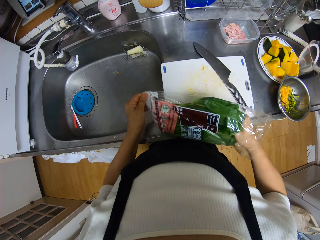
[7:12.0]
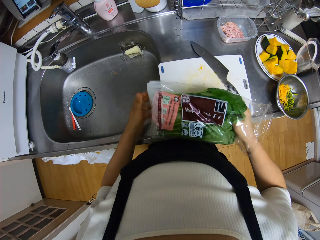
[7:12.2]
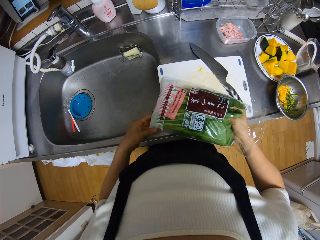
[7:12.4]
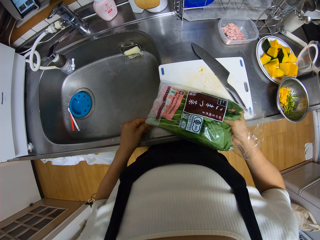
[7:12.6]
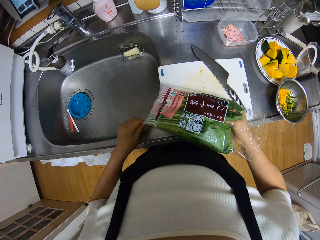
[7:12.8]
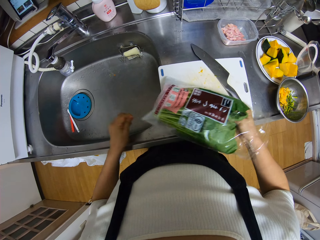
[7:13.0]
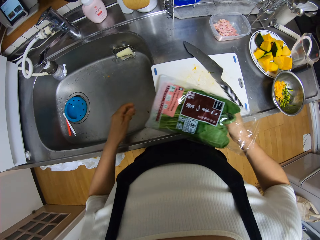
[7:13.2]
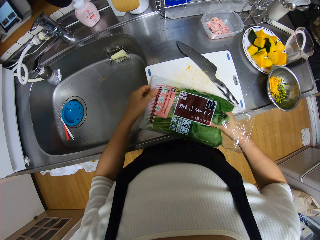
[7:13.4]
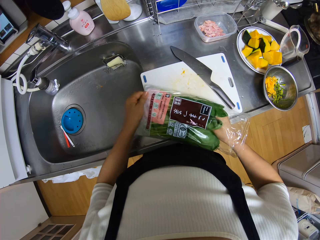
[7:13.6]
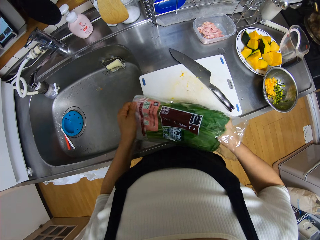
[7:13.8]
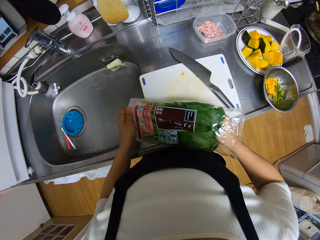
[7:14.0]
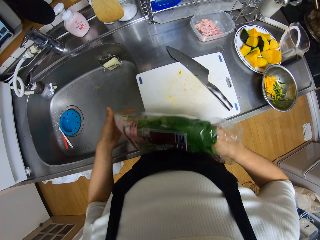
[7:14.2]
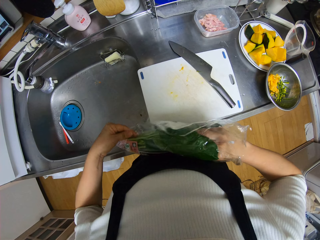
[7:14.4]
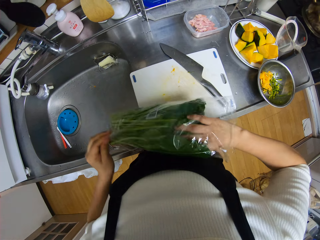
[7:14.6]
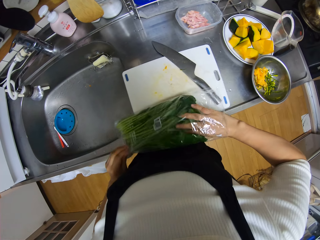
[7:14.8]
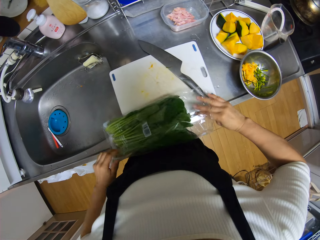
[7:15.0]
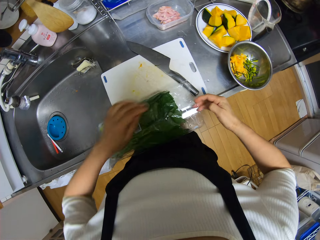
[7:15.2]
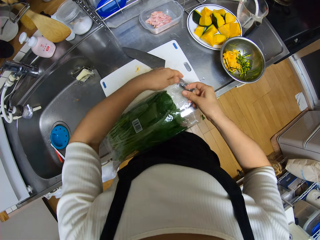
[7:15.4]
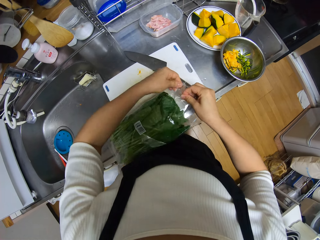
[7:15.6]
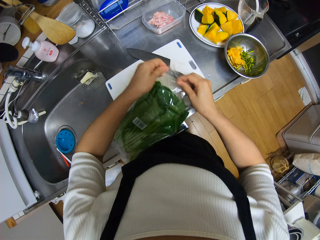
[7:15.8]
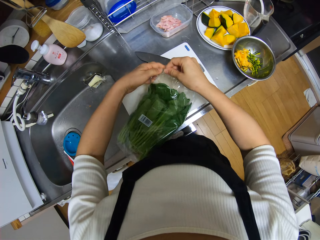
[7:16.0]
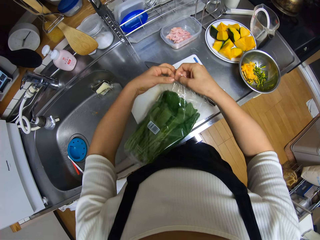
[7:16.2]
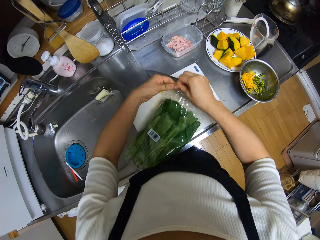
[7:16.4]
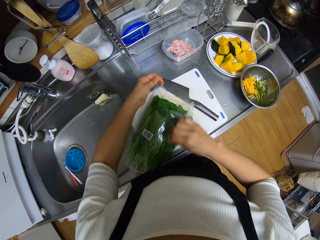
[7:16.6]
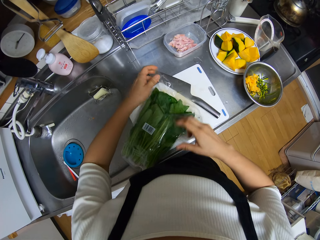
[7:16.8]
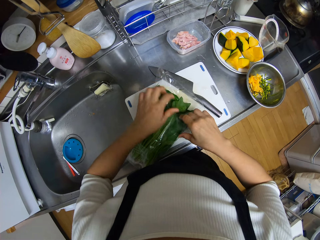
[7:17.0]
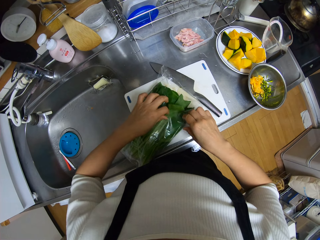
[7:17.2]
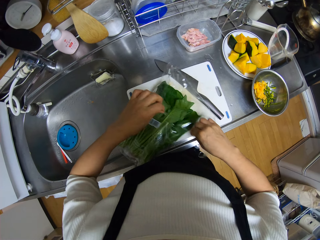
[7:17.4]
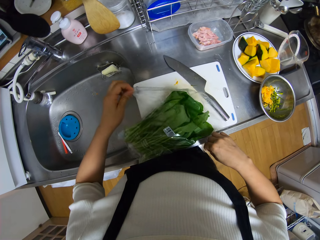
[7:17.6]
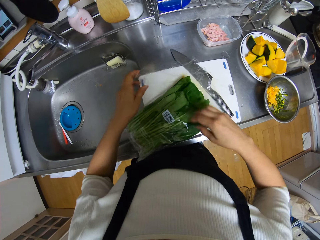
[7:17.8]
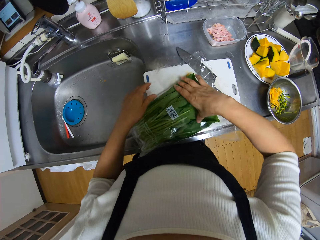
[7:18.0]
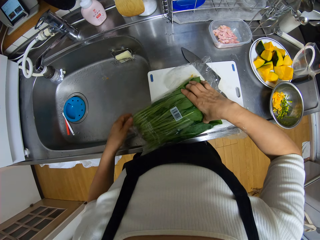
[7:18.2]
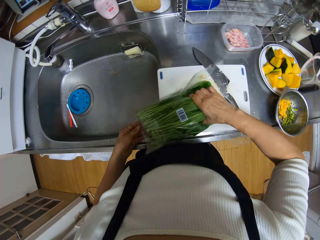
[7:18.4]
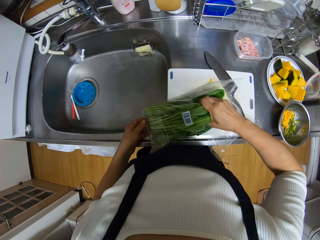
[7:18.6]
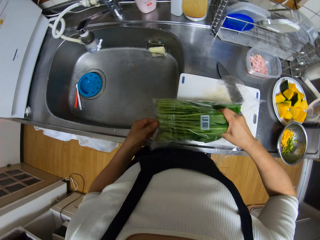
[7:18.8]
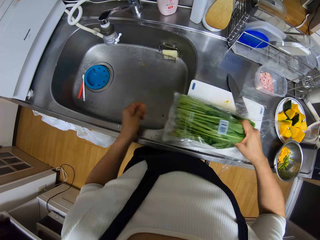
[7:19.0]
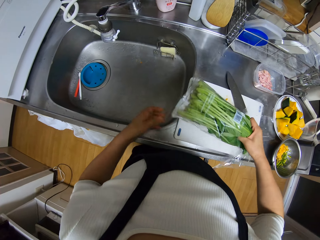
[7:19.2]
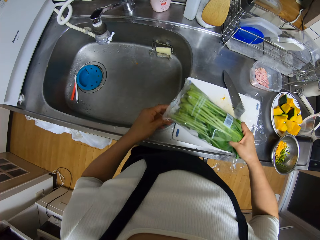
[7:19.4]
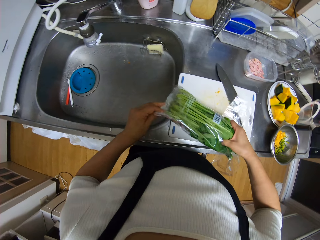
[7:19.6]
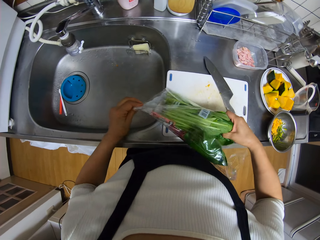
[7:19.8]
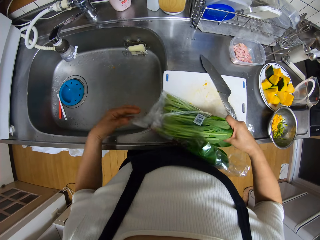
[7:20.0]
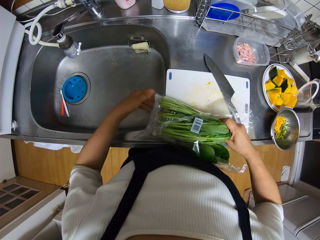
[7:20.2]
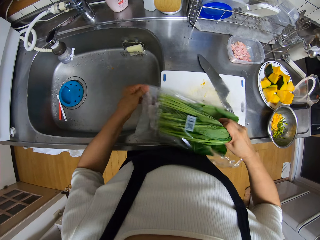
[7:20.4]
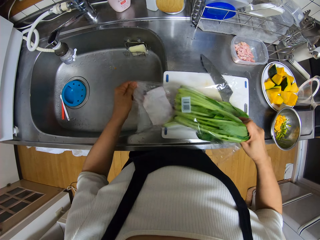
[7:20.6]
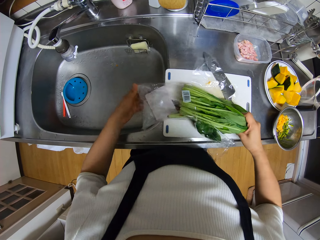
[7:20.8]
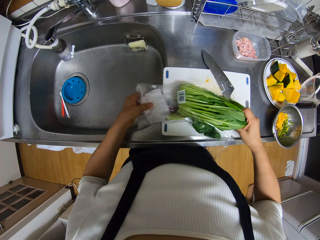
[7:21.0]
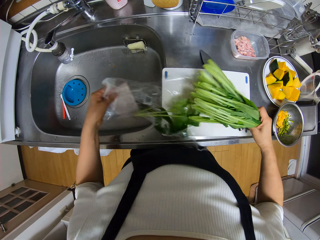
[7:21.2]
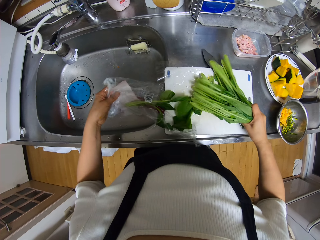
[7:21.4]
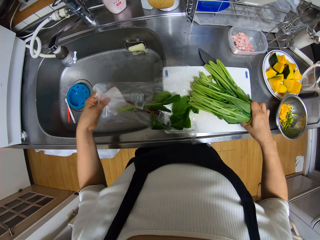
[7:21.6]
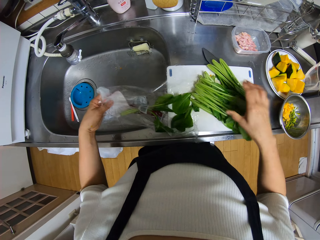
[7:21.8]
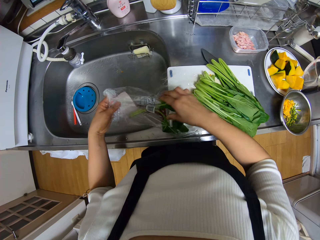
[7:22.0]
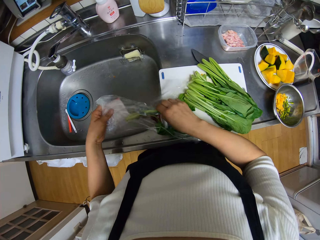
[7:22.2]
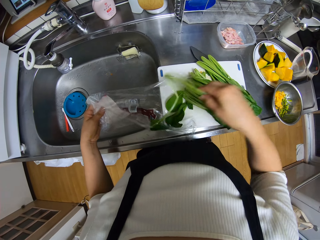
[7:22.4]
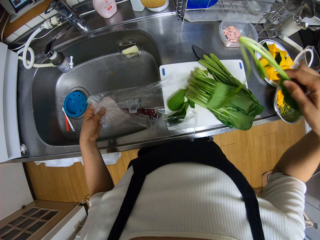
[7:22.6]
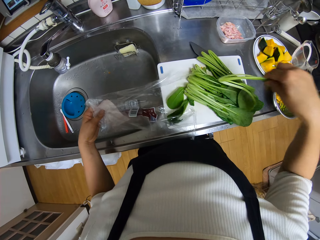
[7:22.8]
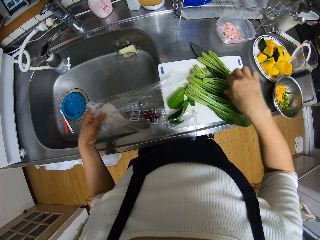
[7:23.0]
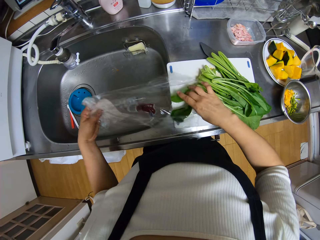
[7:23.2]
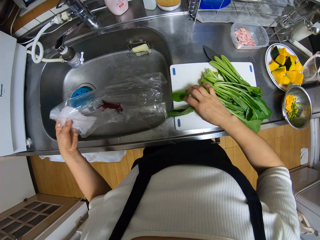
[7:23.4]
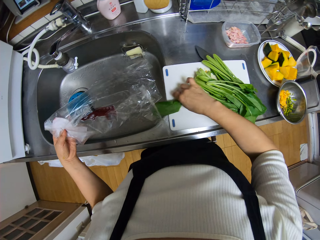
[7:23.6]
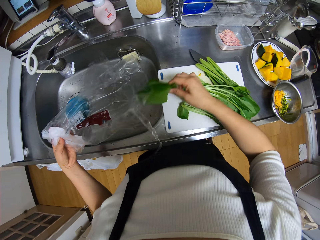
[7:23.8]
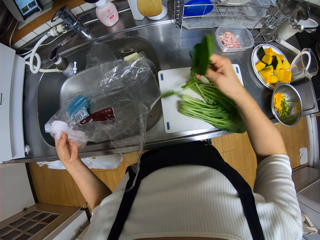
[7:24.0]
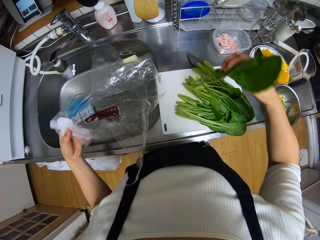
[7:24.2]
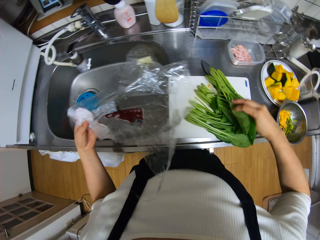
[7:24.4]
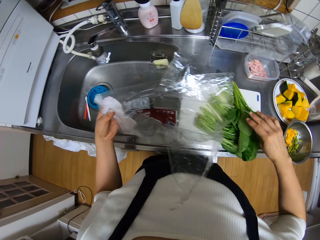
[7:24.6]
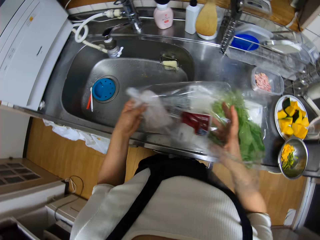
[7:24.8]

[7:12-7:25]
The camera wearer removes the kales or spinach from the paper. She opens the pack of spinach with both hands. She removes the spinach from the pack with her right hand. She drops the spinach on the chopping board. She removes the spinach from the pack with her right hand. She drops the spinach on the chopping board.

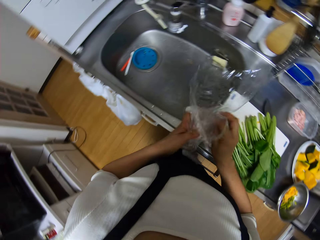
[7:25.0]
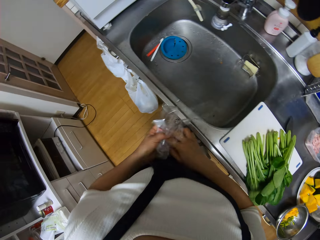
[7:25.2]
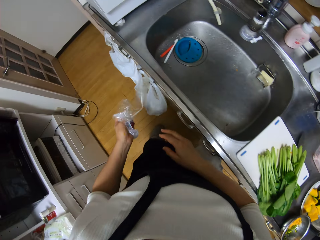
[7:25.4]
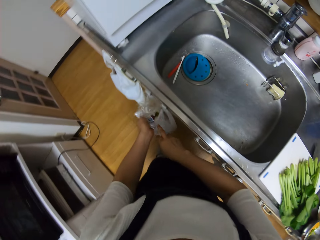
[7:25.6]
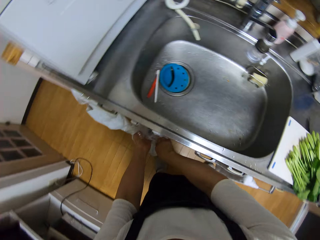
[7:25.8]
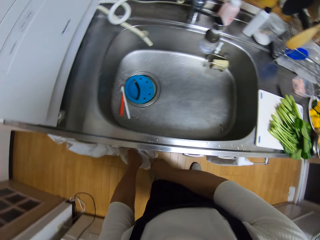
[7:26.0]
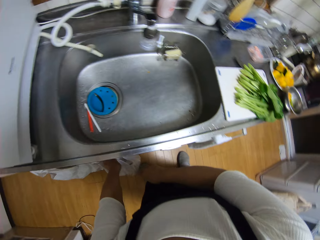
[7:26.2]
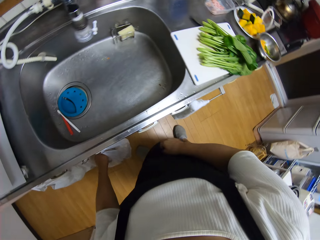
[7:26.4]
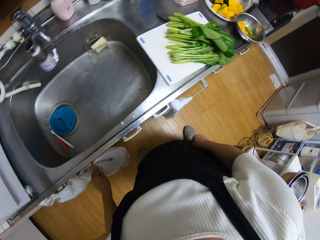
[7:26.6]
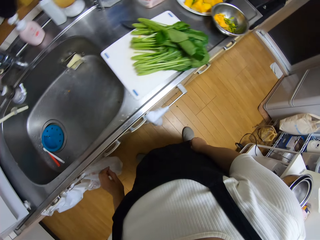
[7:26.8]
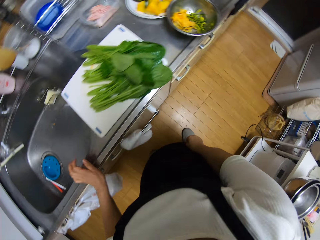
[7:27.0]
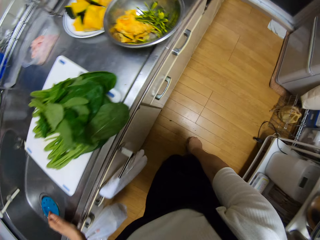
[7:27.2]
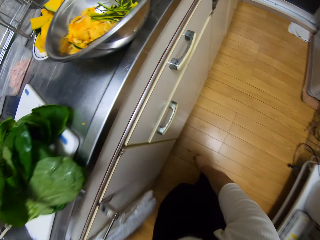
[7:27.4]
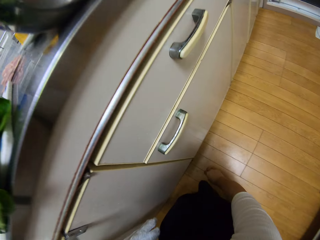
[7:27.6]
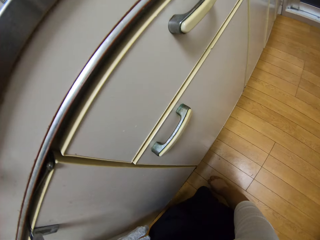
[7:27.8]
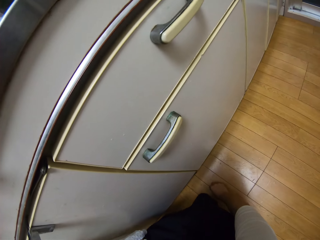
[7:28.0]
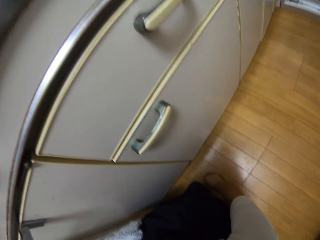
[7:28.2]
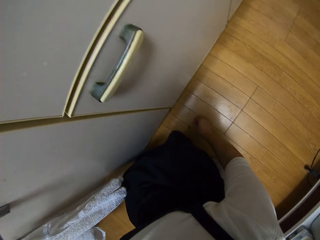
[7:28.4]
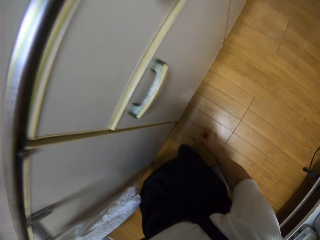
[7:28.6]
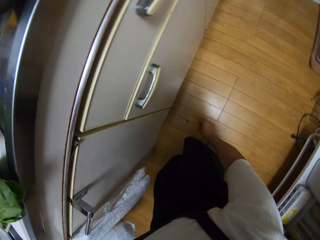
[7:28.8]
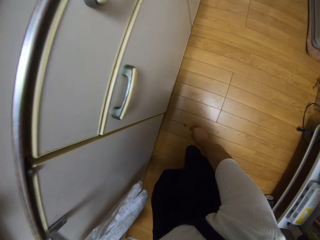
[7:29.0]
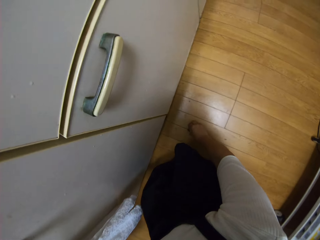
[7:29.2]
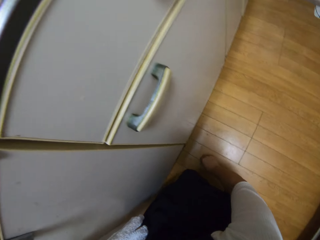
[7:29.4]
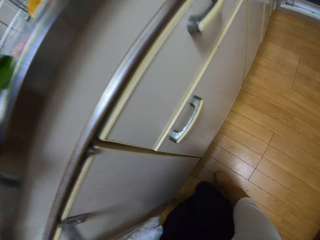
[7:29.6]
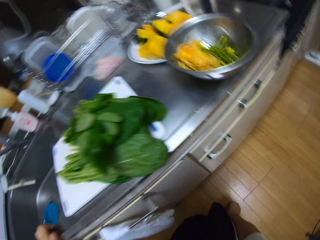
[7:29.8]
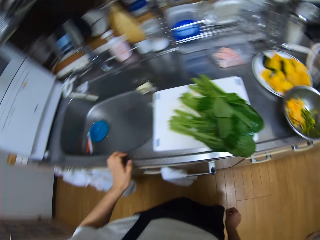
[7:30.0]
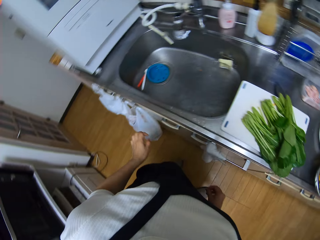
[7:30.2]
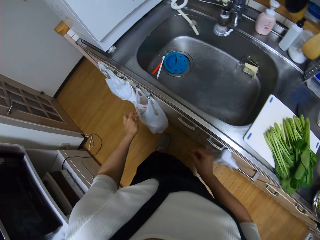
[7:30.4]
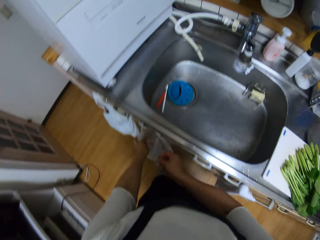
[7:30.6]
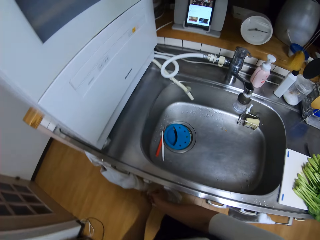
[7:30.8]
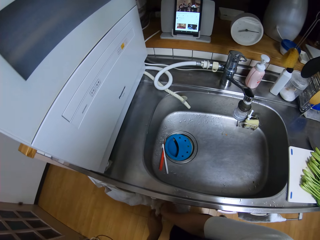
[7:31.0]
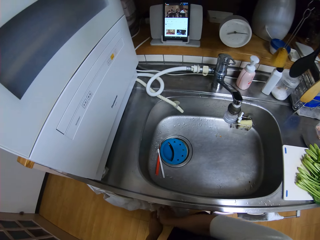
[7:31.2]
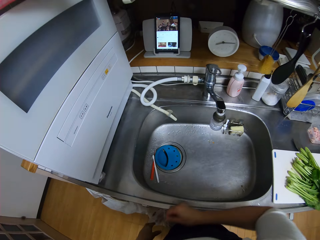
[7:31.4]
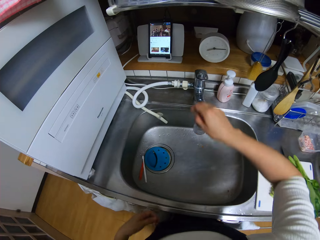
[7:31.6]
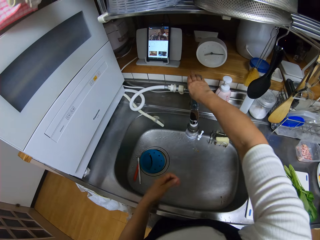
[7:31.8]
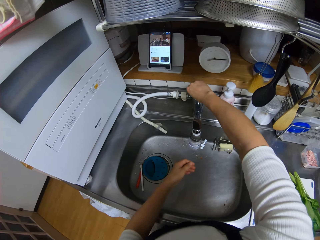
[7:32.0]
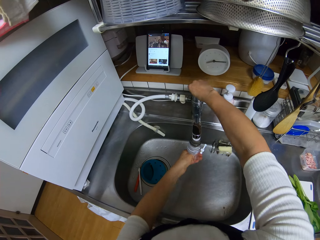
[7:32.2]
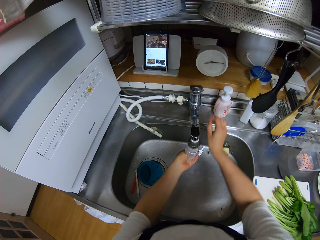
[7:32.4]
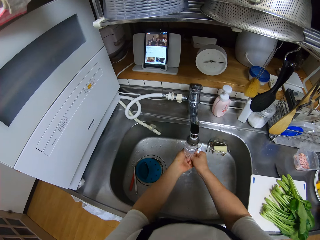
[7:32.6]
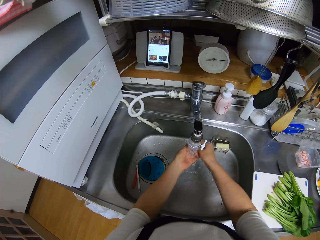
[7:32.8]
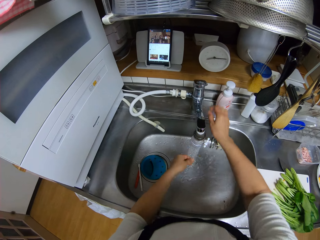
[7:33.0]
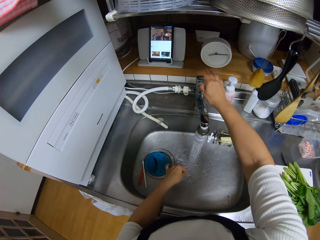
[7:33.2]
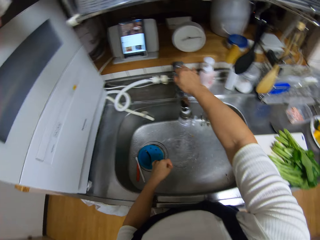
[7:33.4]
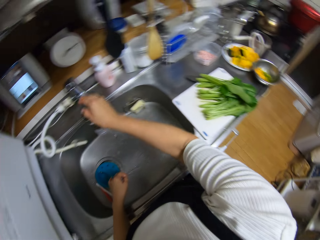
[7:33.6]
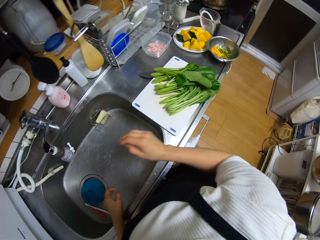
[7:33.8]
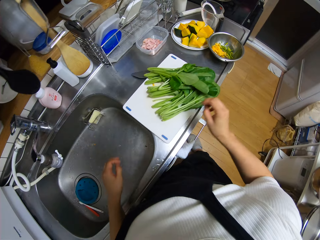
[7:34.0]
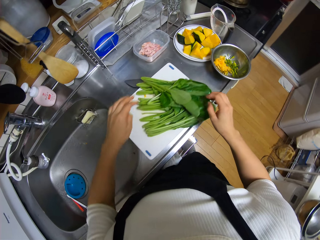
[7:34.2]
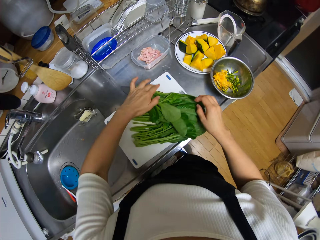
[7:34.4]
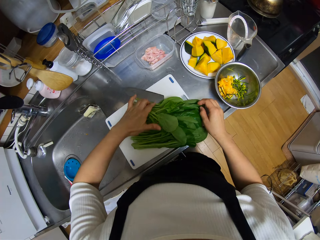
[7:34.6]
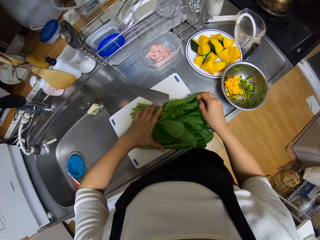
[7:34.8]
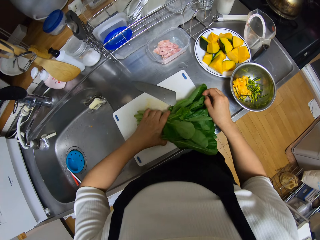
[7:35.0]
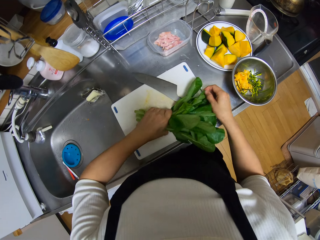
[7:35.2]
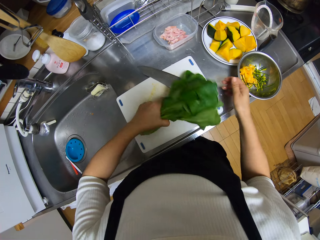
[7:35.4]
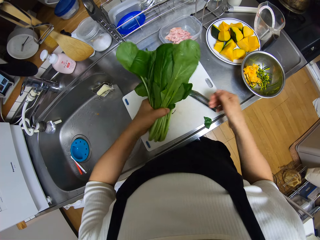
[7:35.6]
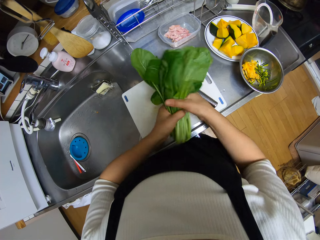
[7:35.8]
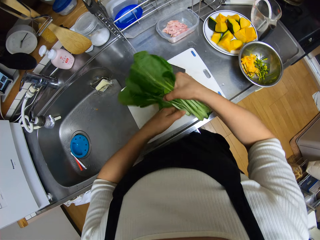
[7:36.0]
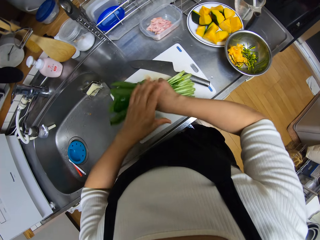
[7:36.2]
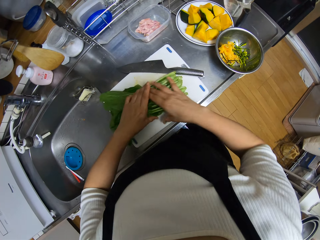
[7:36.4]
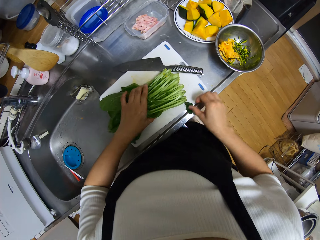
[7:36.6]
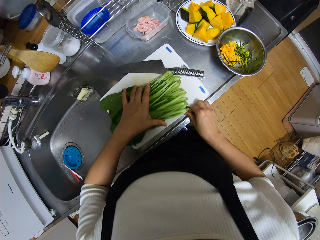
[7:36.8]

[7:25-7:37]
The camera wearer squeezes the pack with her hands. She folds the paper. She drops the pack in a waste bag. She picks up a waste from the floor and drops the waste in the waste bag. She opens the tap with her right hand. She rinses her hands. She closes the tap with her right hand. She turns the spinach around on the chopping board. She takes the kales.
